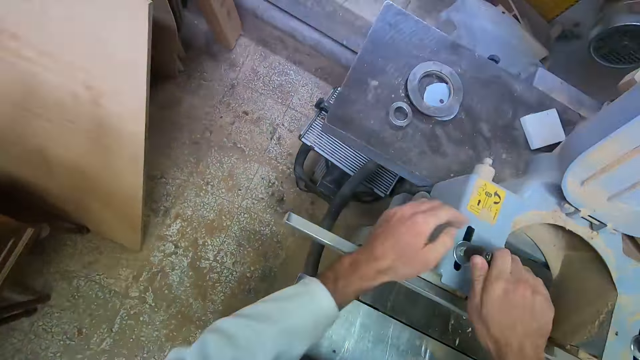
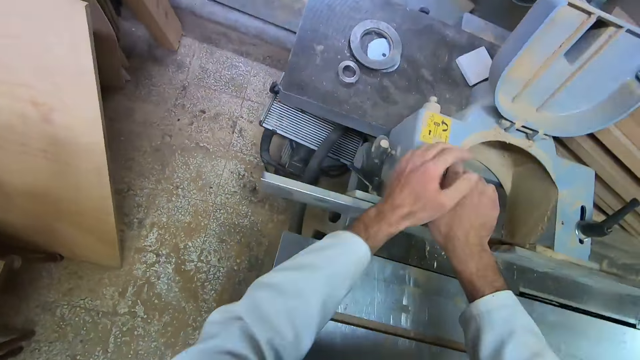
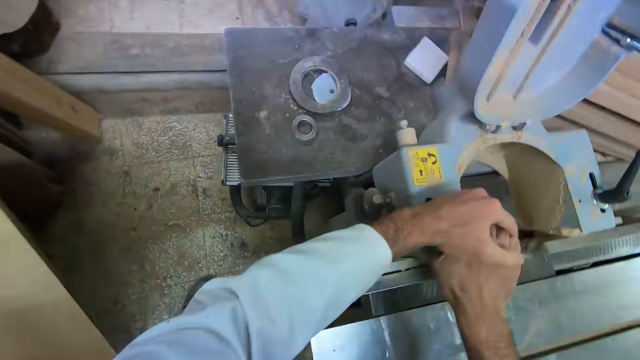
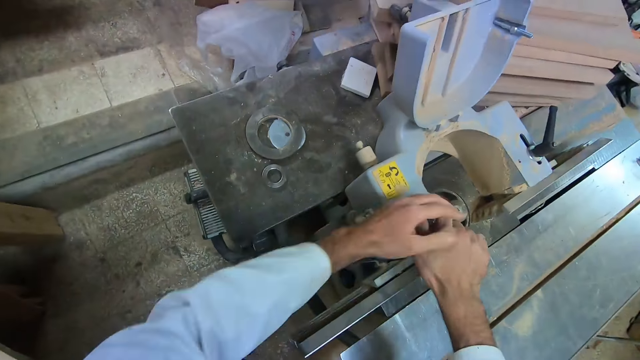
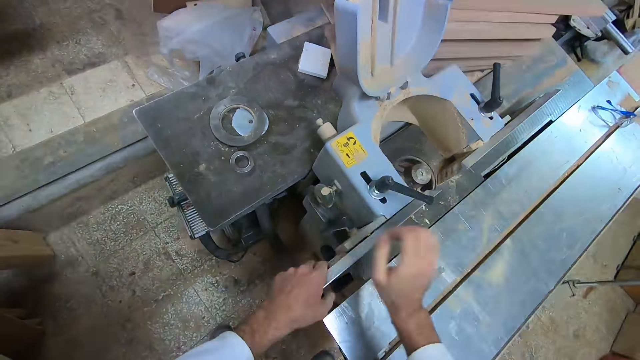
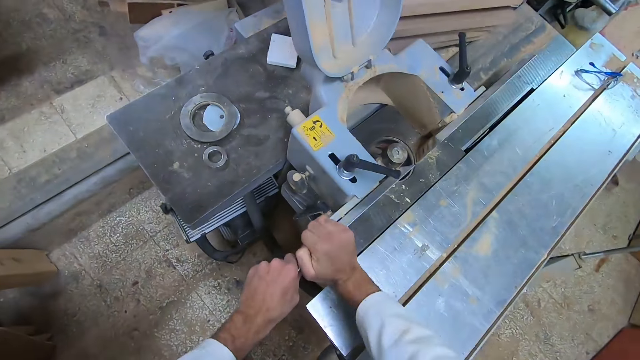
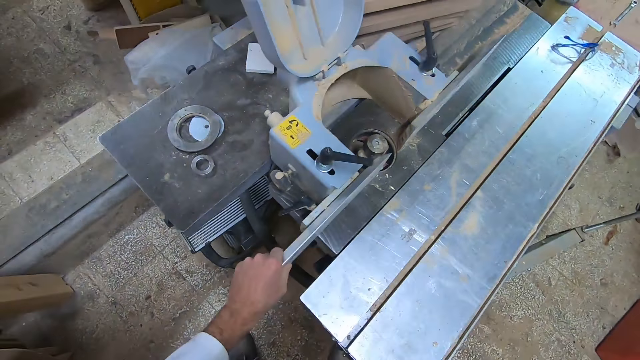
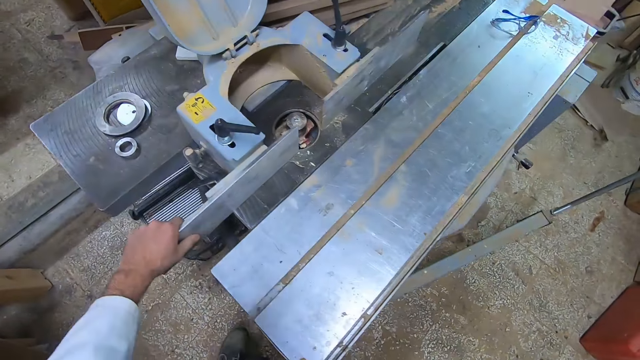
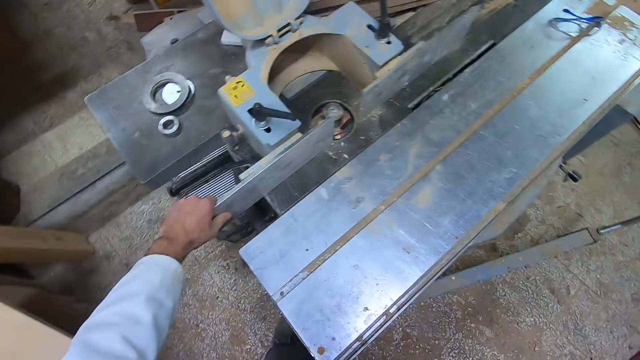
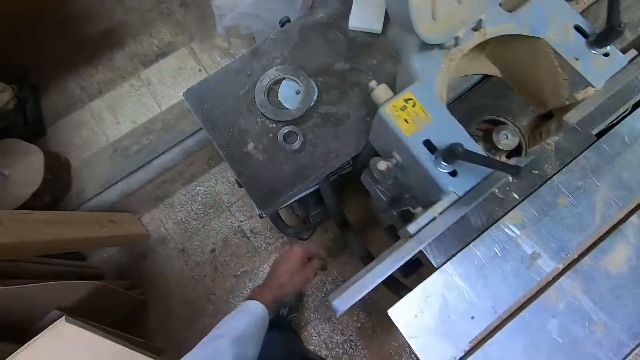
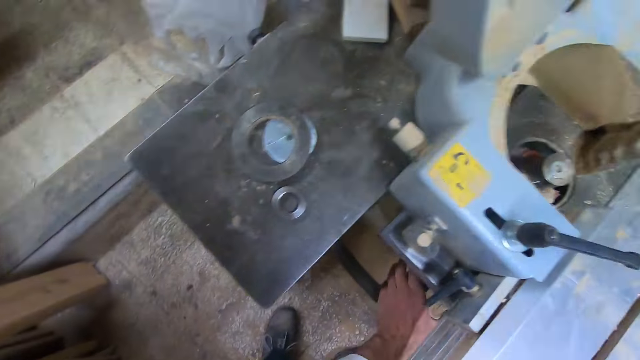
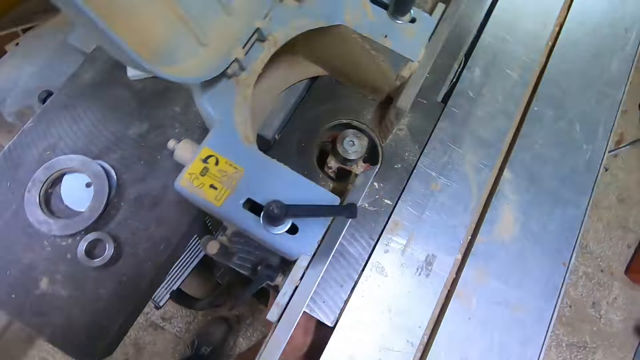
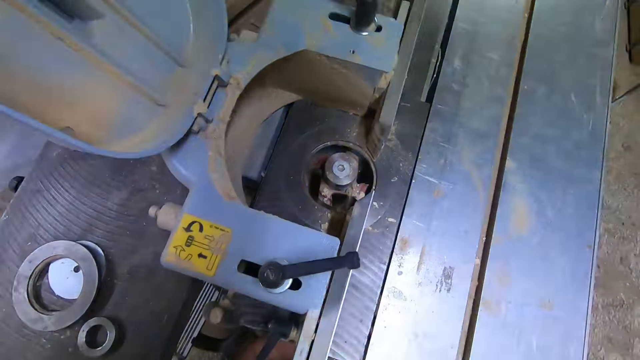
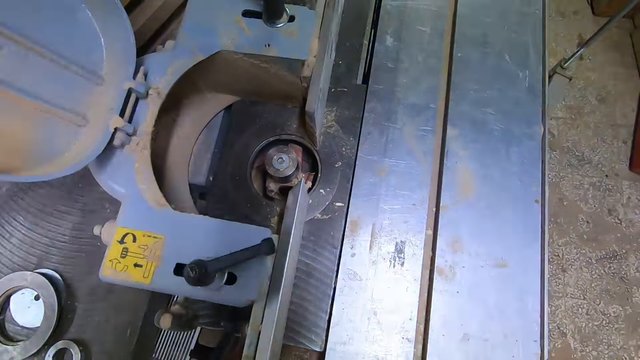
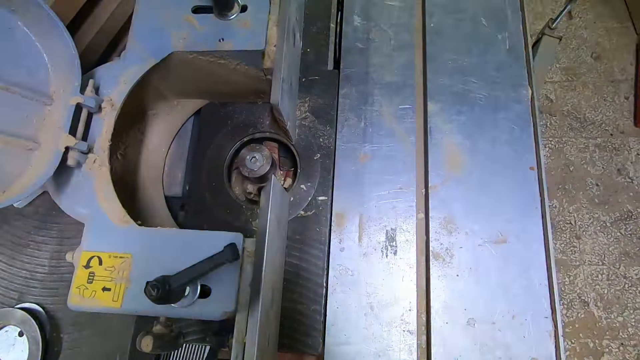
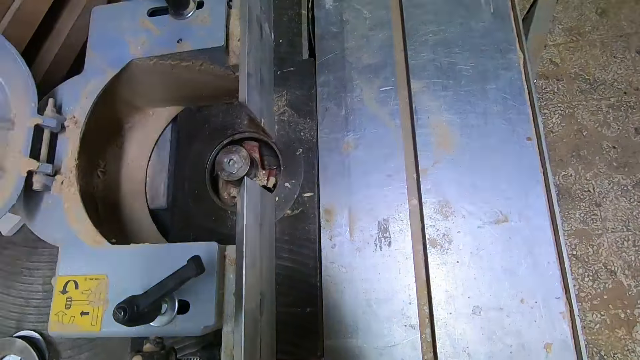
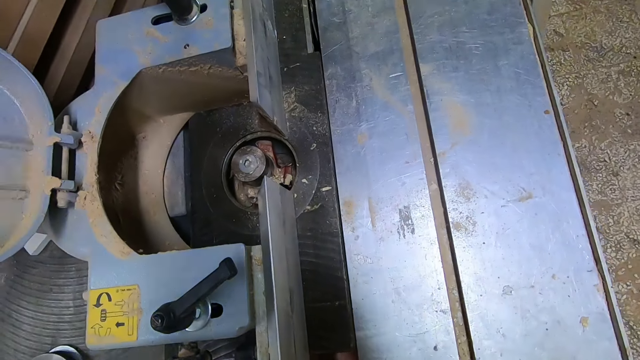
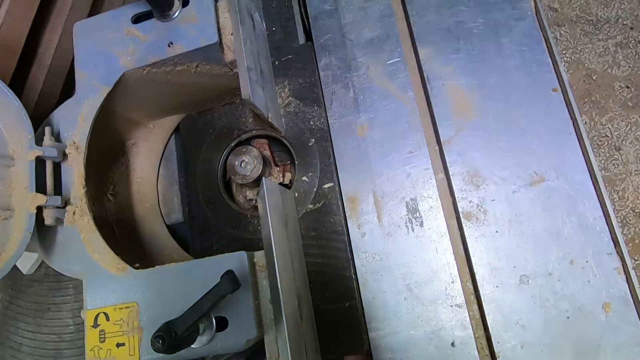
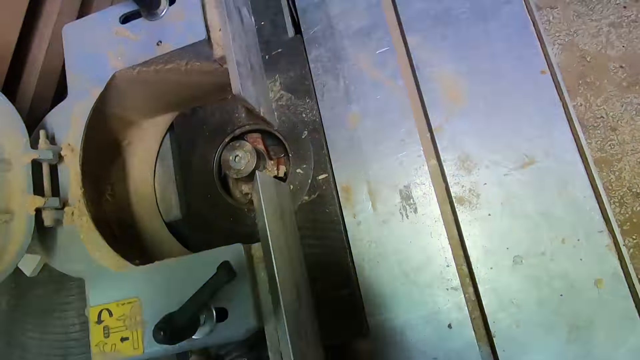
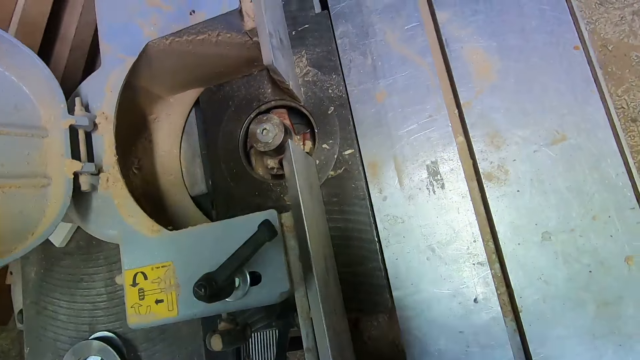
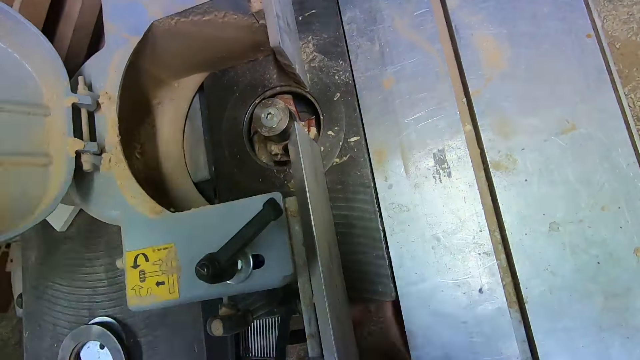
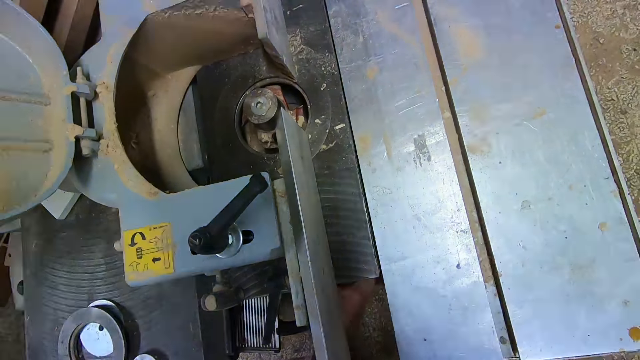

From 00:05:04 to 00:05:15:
The camera wearer checks if the dust collector is firm. They hold the rip fence. They turn a knob under the table saw. They touch the adjustment lever.

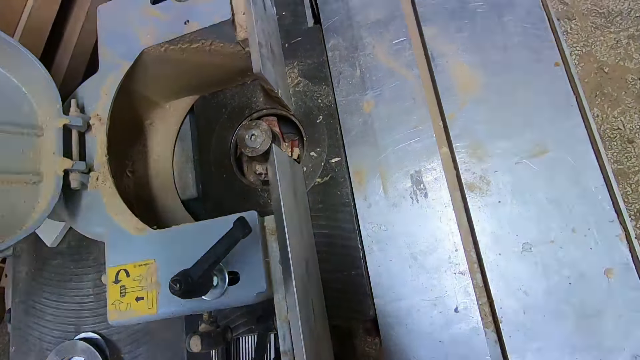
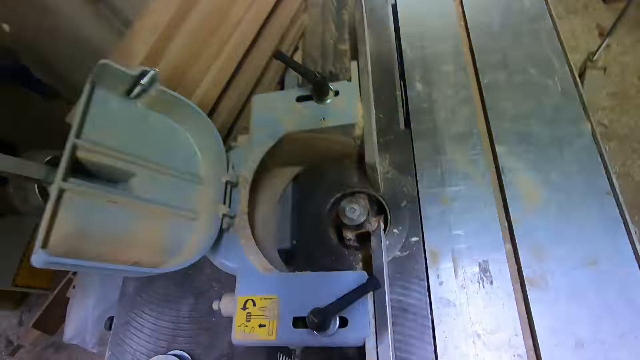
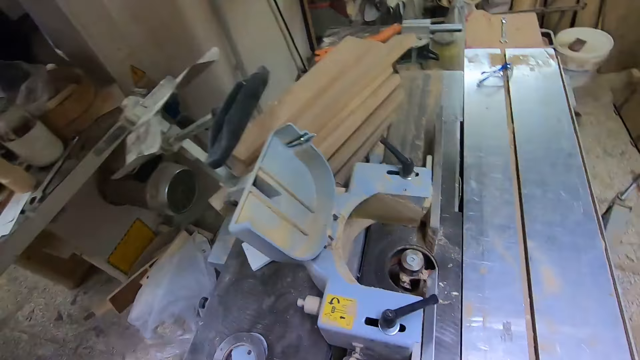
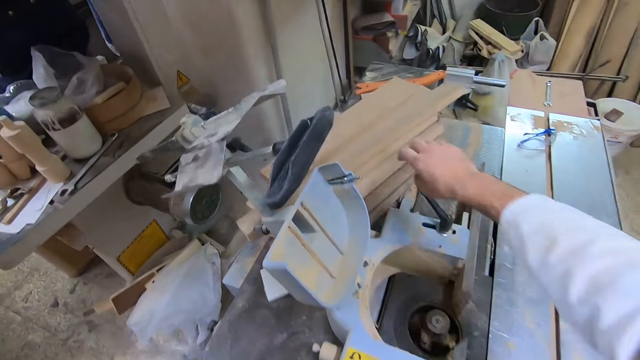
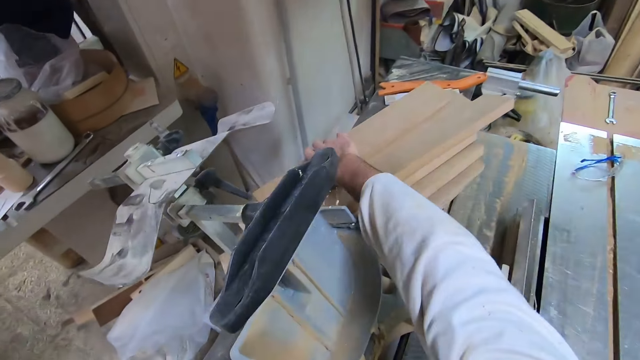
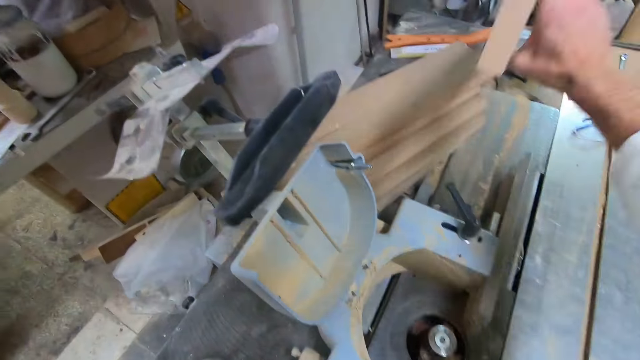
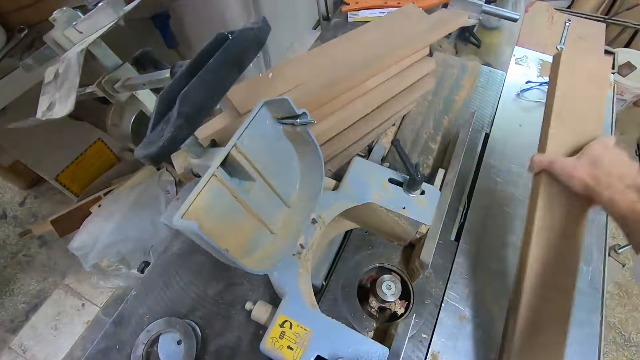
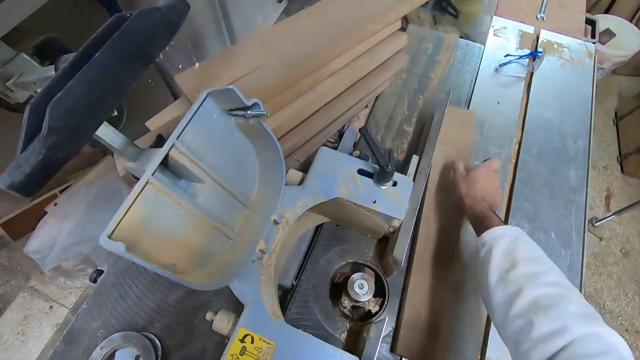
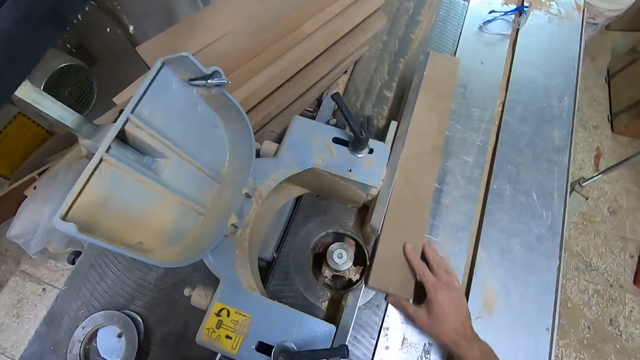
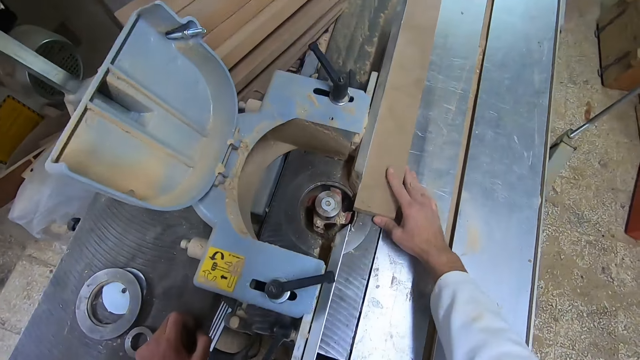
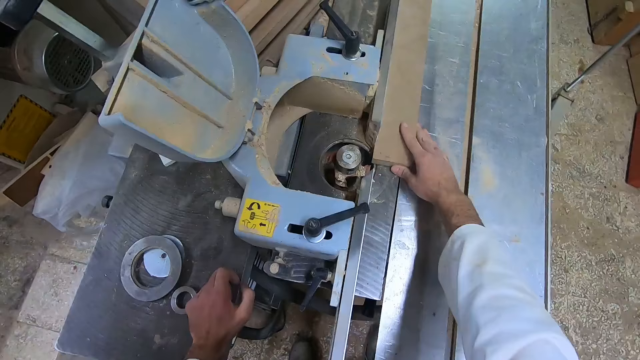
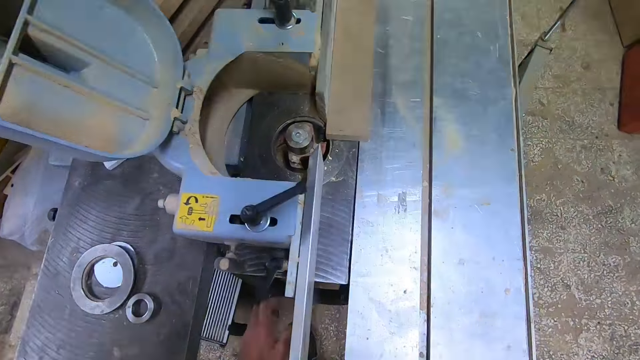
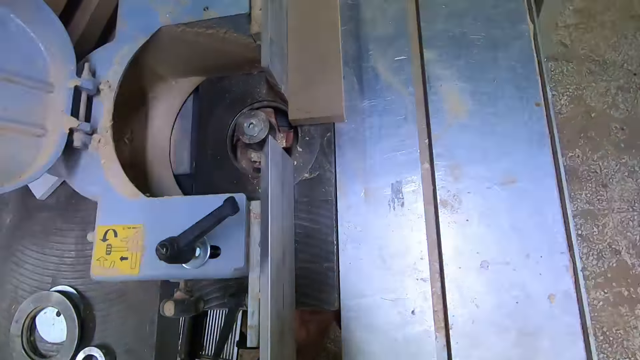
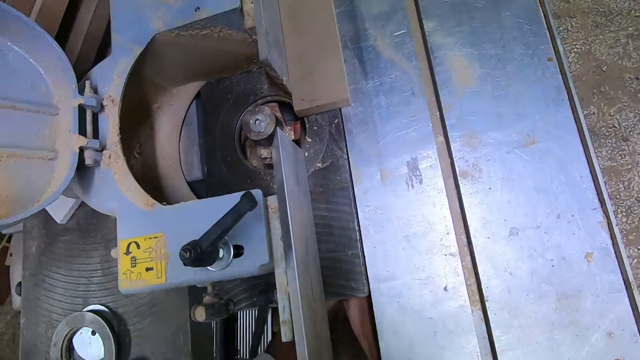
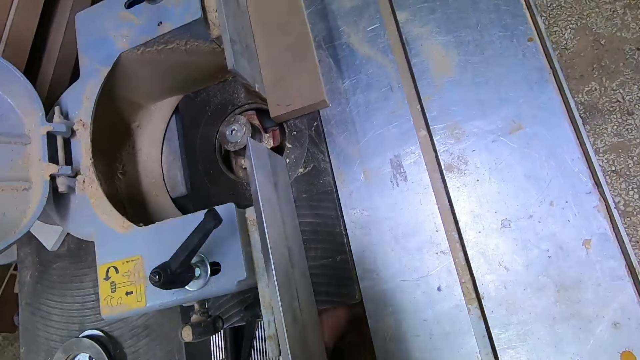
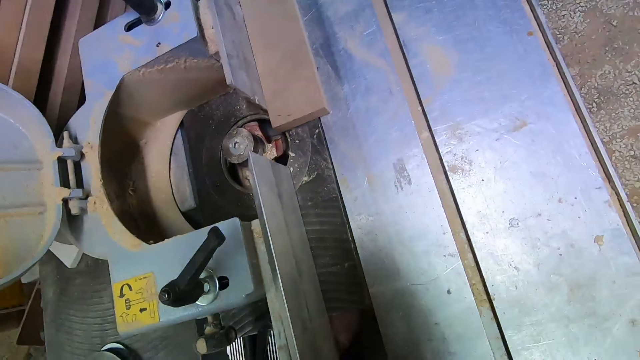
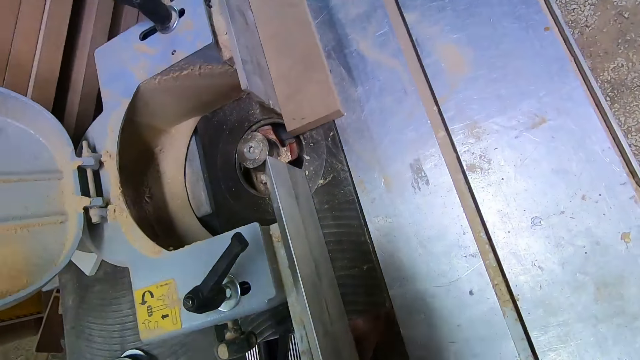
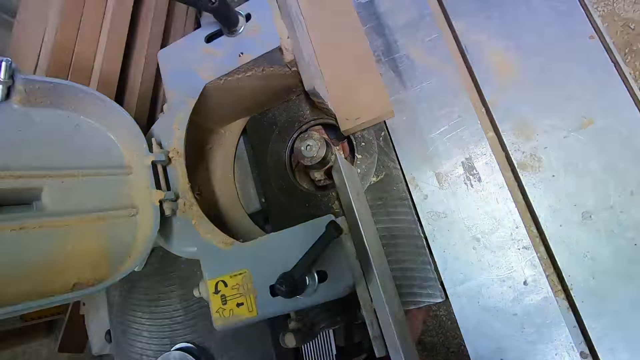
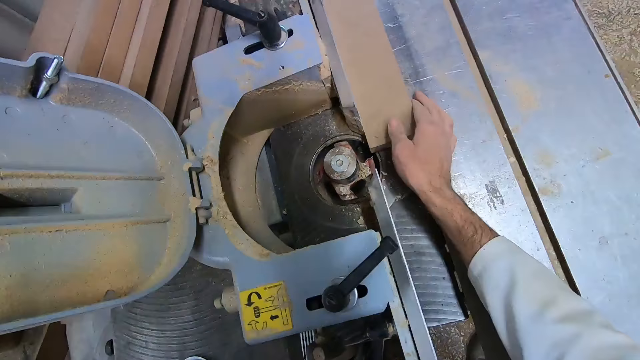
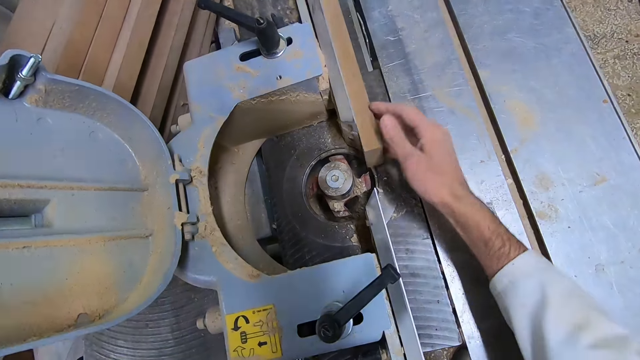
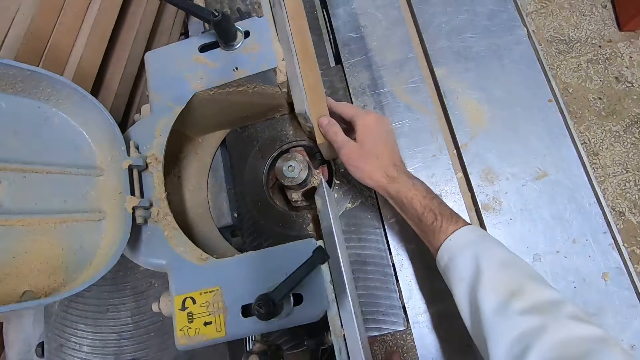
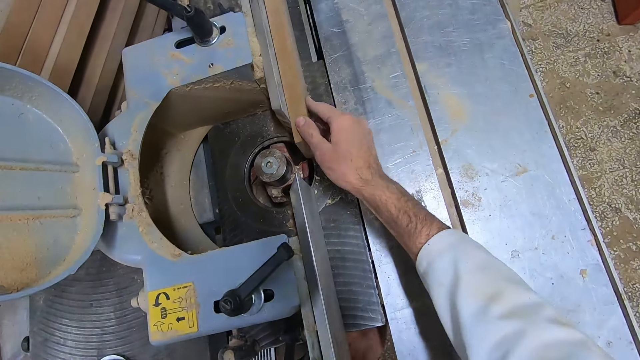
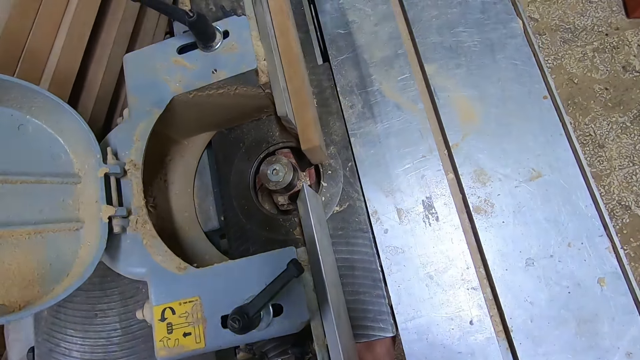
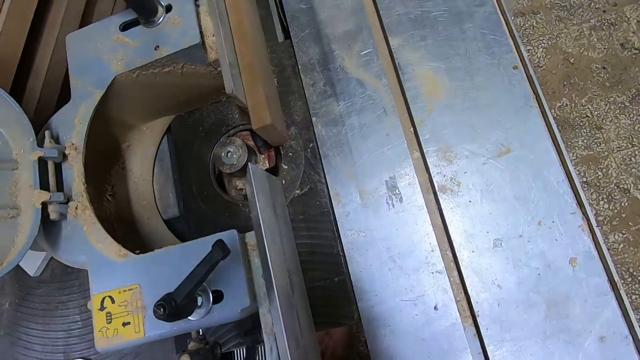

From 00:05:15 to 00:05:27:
The camera wearer picks up a wooden piece from some wooden pieces on the table saw. He places the wooden piece on the table extension beside the dust collector rip fence. He turns the knob under the table saw. He touches something. He adjusts the wooden piece by the rip fence with his right hand. He places the wooden piece on the fence.
